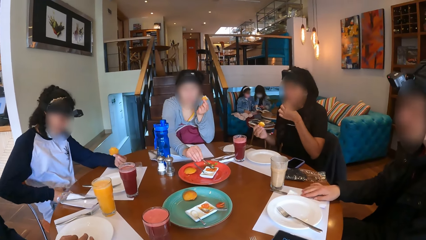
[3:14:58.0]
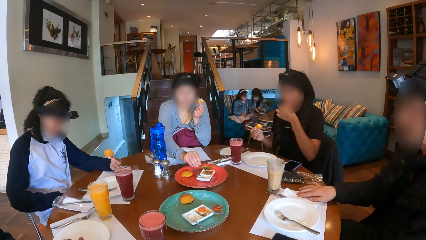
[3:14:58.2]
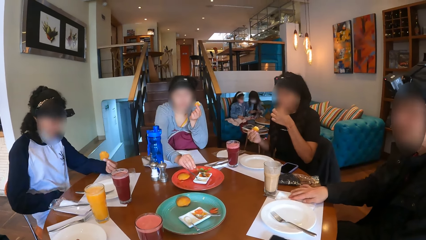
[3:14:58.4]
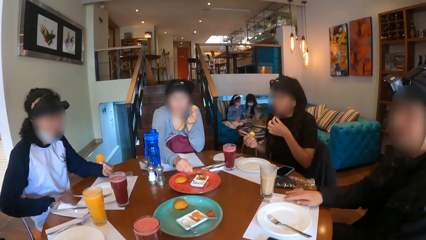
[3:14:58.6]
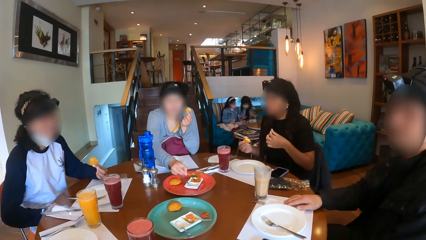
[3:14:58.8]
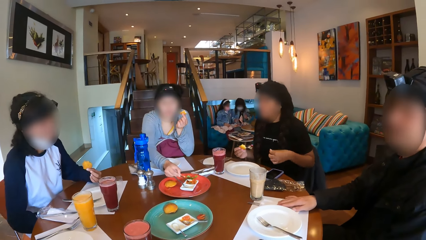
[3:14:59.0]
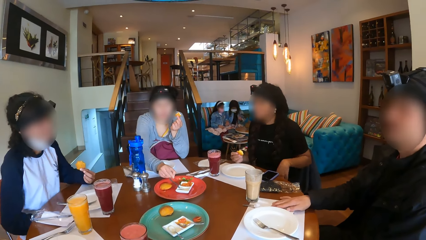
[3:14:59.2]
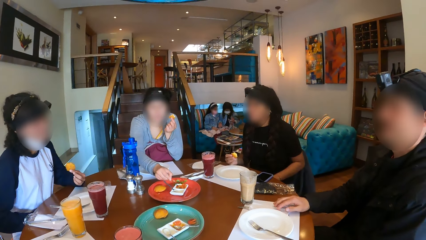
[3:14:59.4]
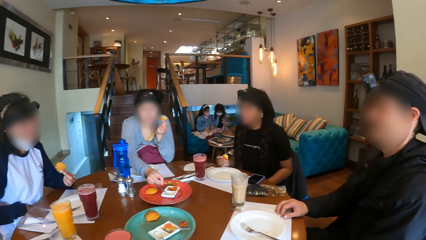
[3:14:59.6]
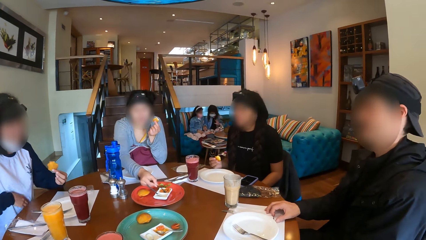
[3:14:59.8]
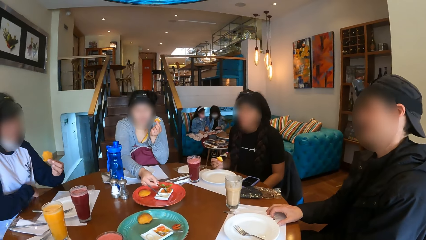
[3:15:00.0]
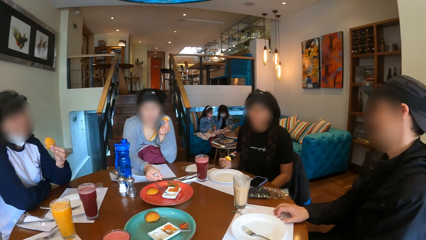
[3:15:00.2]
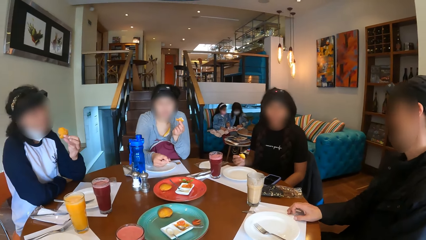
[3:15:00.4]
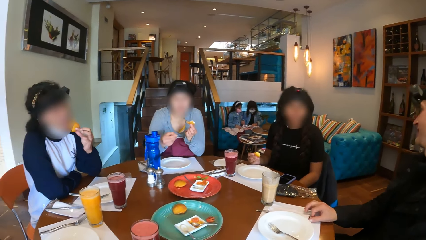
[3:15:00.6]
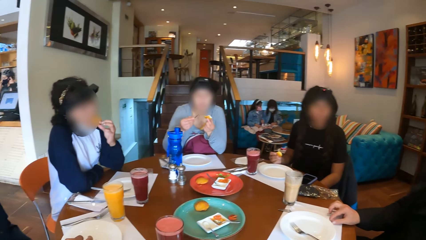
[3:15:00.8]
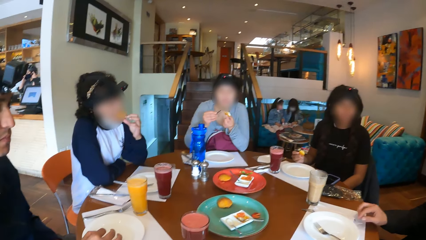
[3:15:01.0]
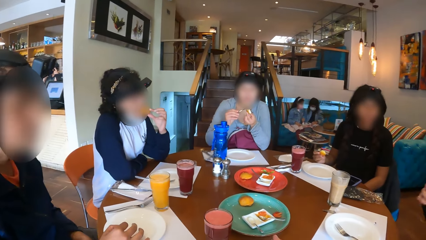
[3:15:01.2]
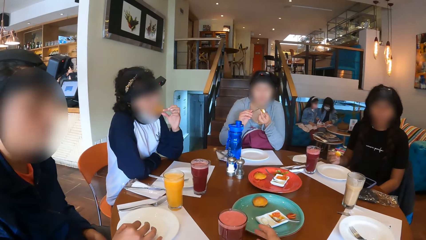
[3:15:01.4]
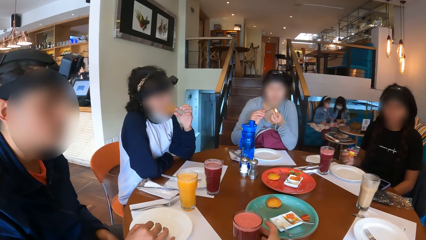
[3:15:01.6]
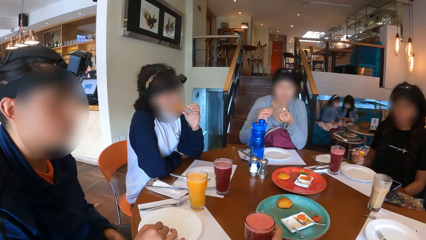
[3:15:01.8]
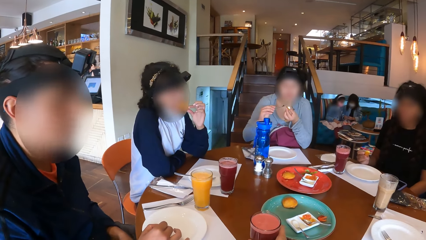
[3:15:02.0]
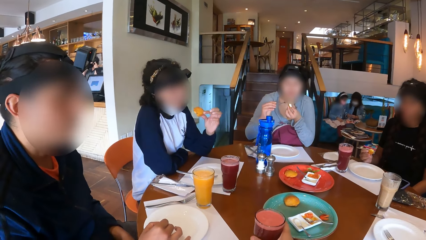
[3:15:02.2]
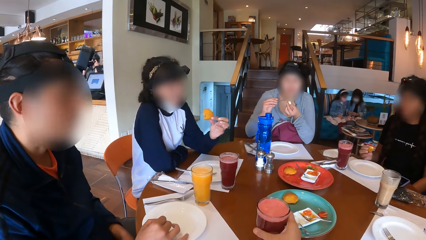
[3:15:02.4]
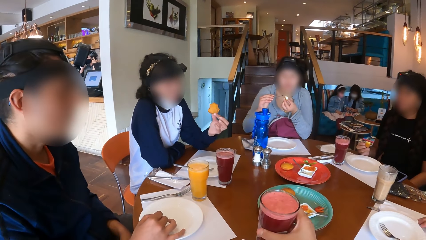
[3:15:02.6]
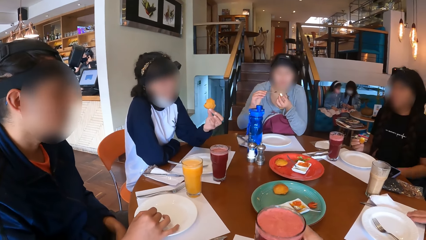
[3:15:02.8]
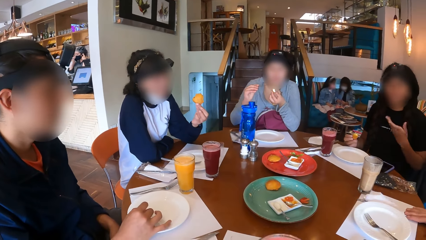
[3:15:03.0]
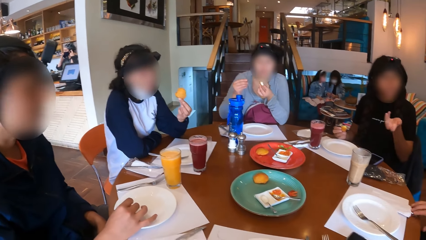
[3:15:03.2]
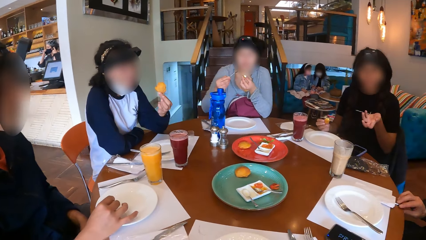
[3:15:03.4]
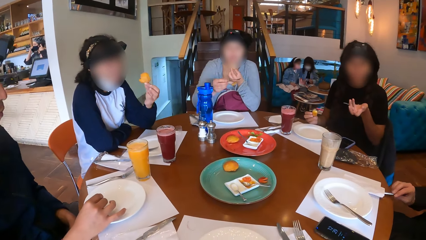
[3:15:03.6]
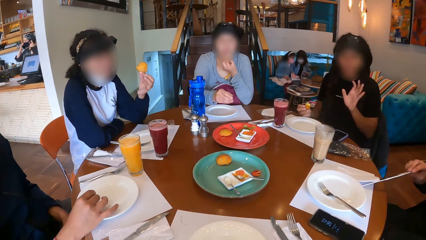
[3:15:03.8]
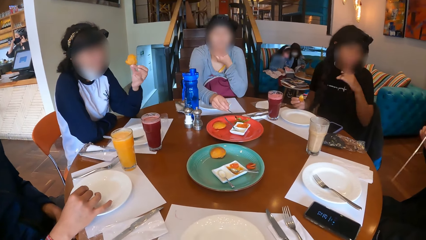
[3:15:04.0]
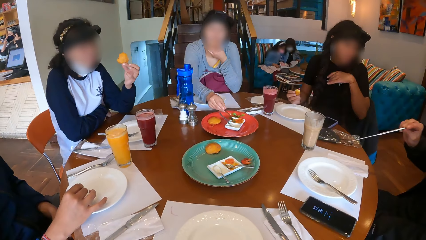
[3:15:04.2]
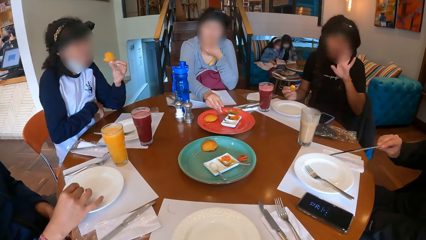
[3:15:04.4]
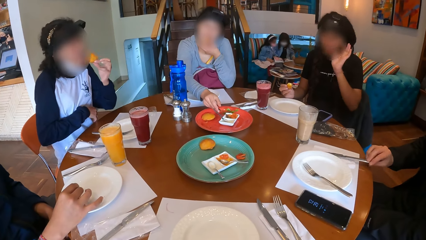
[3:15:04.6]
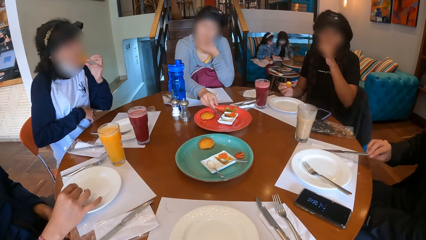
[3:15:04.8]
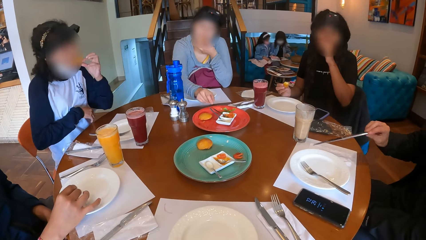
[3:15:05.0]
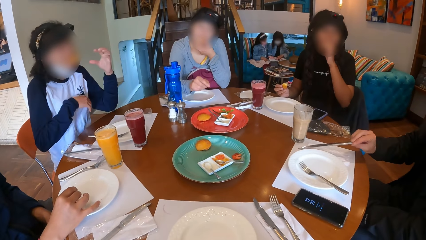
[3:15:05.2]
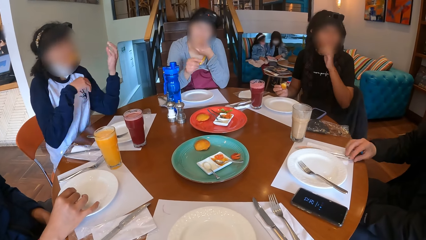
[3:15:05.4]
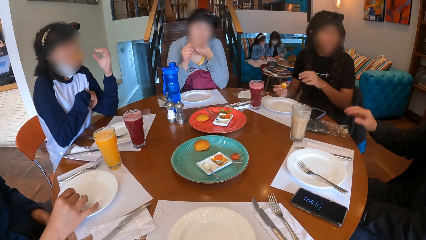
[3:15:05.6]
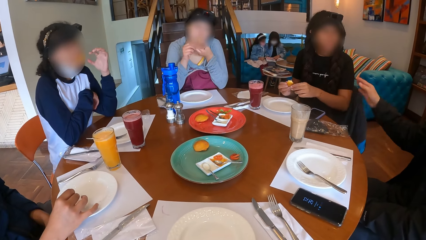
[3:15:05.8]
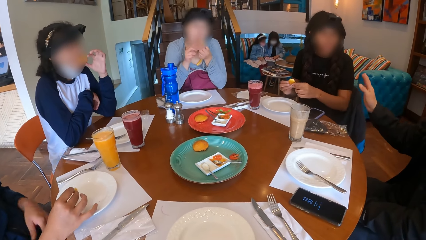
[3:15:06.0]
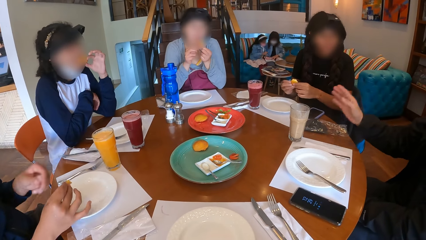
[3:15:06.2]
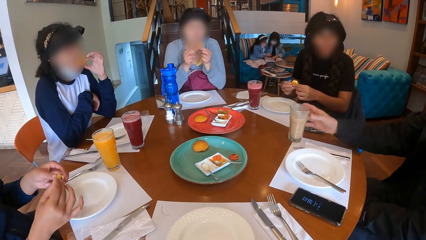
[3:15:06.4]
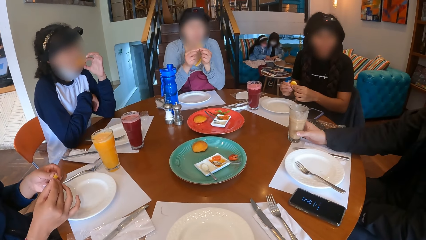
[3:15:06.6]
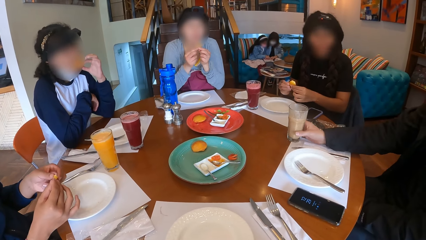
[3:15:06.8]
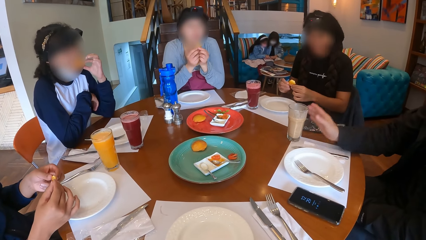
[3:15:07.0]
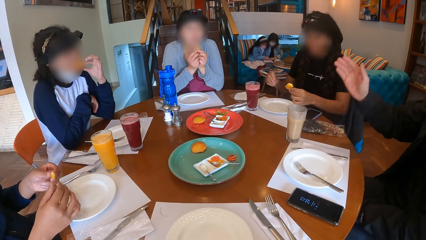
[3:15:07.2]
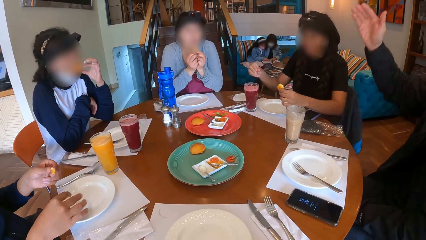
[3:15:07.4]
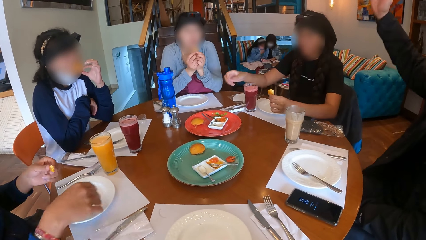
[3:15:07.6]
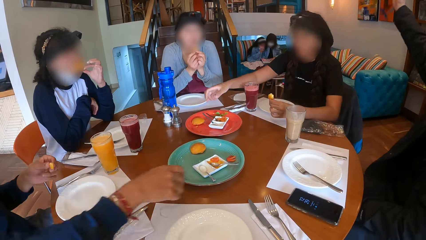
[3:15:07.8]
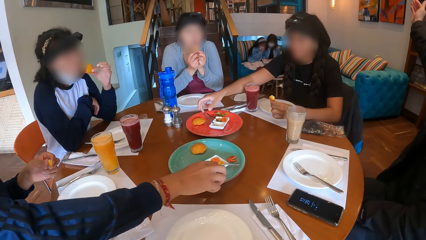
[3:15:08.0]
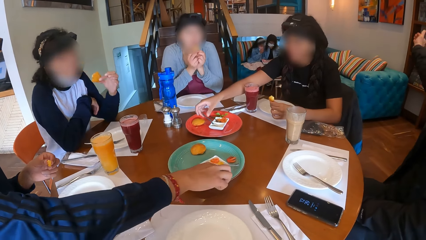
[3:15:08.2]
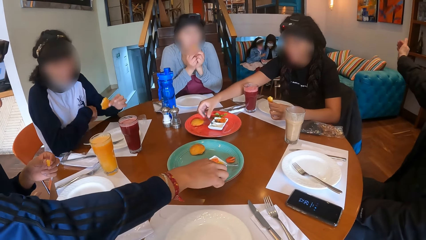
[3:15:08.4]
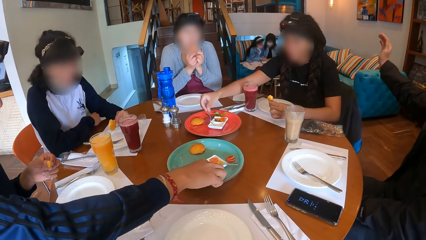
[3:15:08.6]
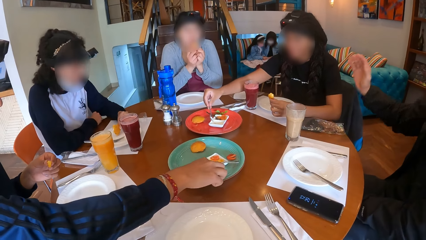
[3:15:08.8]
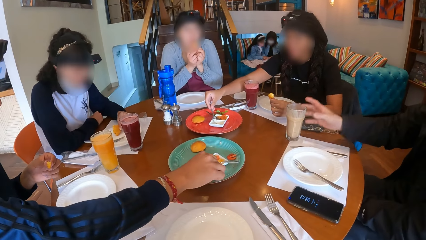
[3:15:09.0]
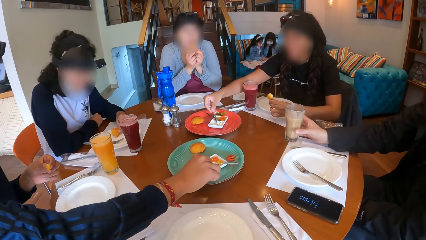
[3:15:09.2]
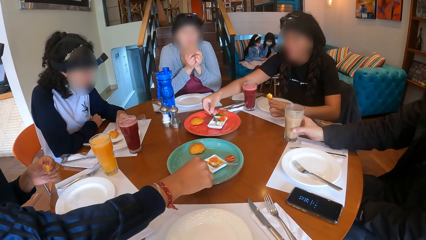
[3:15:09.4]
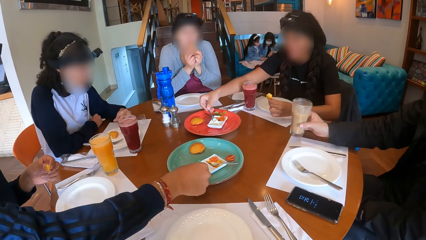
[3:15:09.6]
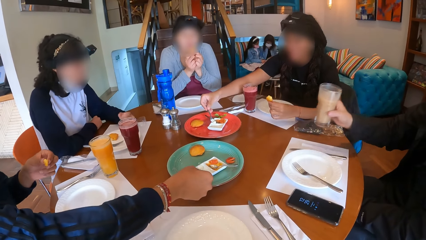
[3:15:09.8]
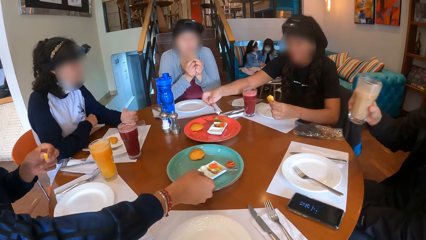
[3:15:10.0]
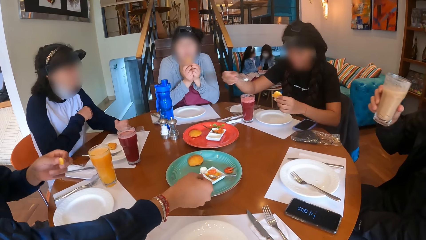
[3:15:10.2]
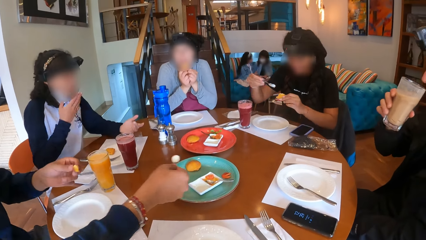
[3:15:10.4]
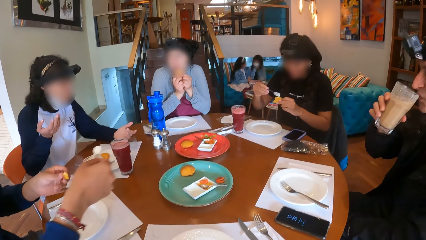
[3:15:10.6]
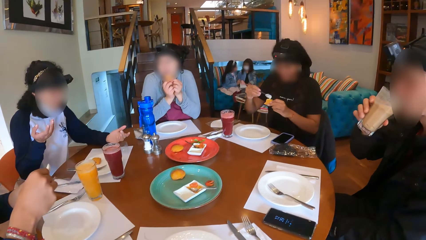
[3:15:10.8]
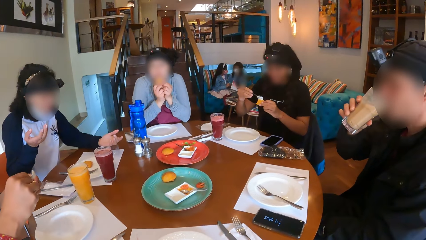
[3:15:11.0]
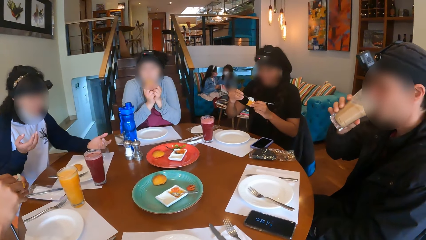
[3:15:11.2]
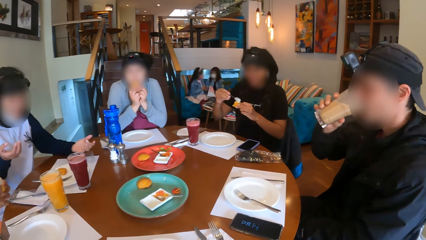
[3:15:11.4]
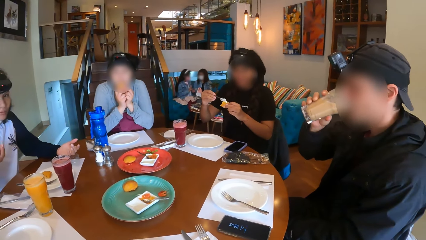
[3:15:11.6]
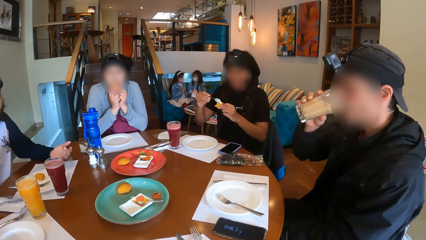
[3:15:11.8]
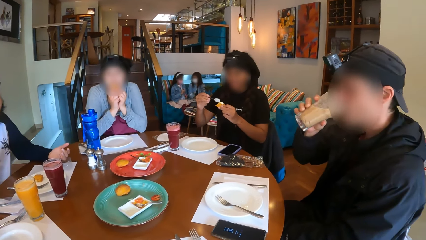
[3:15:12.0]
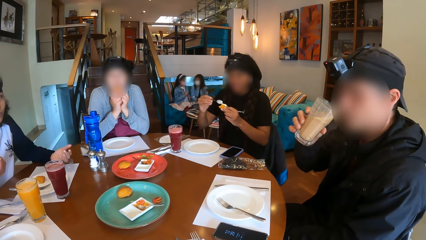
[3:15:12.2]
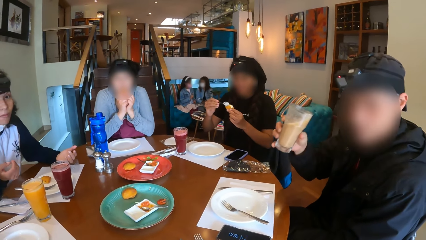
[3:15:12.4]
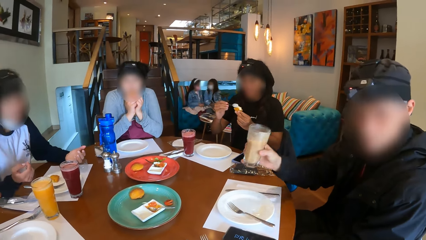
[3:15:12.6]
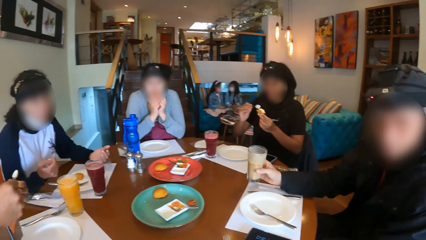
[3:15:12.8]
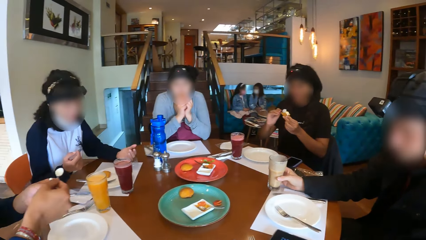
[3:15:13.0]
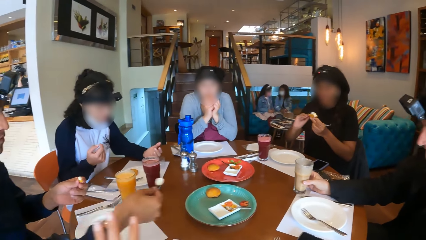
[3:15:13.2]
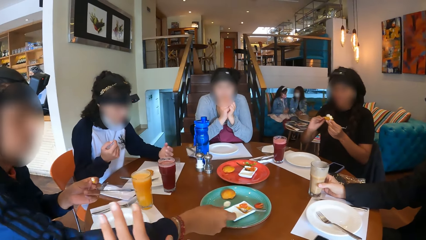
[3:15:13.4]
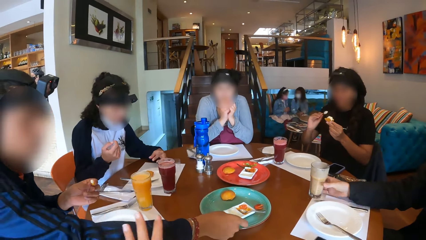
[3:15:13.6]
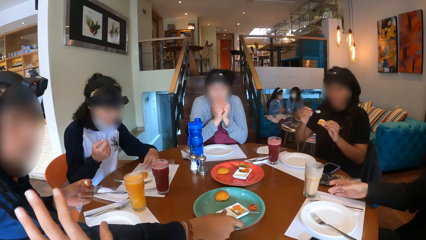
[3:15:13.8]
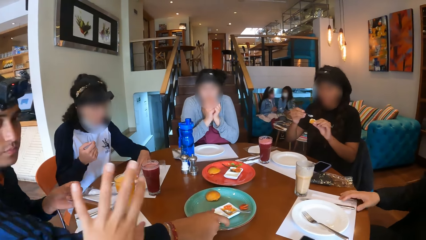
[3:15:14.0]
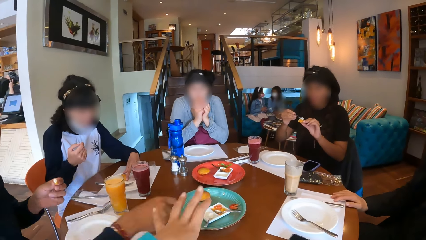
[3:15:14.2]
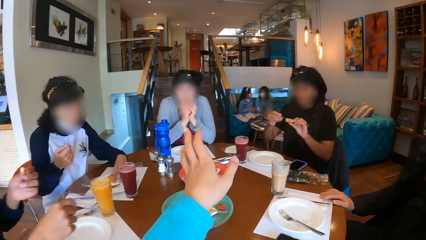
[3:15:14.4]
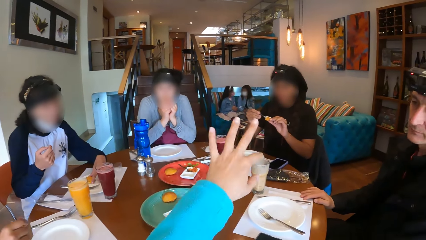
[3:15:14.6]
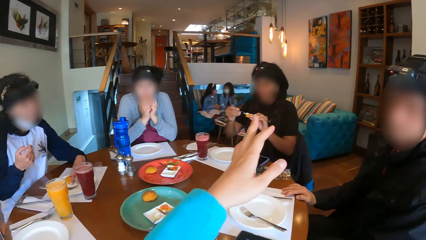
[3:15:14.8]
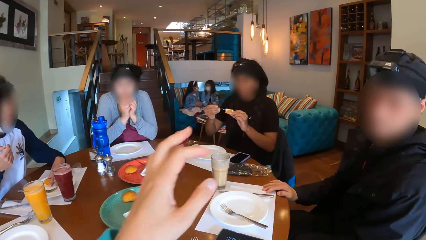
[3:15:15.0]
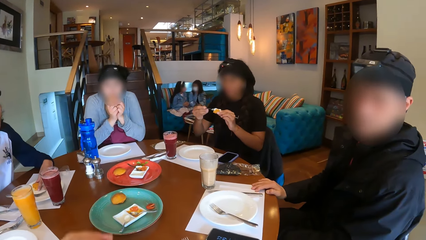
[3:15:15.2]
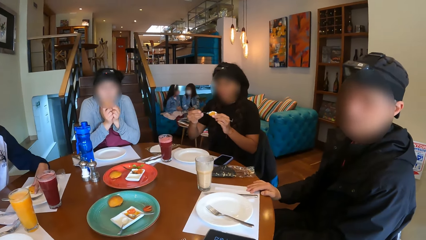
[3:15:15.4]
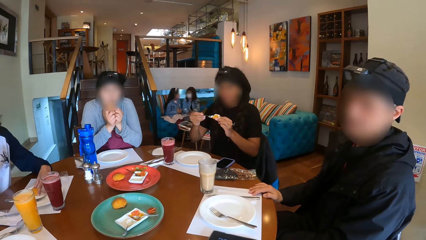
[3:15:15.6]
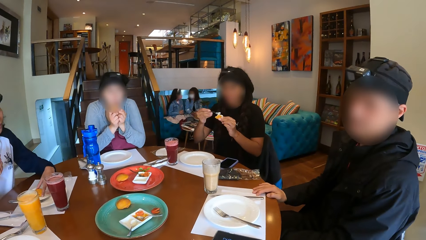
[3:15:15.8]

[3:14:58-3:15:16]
A woman pulls the sweater. Another woman eats the snack. She scoops sauce from the sauce plate with the spoon in her right hand. She pours something on the snack. The camera wearer picks the cup from the table with his right hand. The first woman eats the snack. A man picks a knife on the table with his right hand. A third woman interacts with the camera wearer. The second woman drops the spoon on the sauce plate with her right hand. The man drops the knife on the table with his right hand. He interacts with the third woman. Another man picks the spoon from the ice cream plate with his right hand. The first man picks the cup or glass from the table with his right hand. The third woman picks the spoon from the ice cream plate with her right hand and scoops ice cream from the ice cream plate with the spoon in her right hand. The second man scoops the ice cream from the ice cream plate with the spoon in his right hand. The first man drinks juice from the glass. The third woman pours something on the snack. The first man drops the cup on the table with his right hand. The second man drops the spoon on the ice cream plate with his right hand. The camera wearer interacts with the second man. He interacts with the first man.
